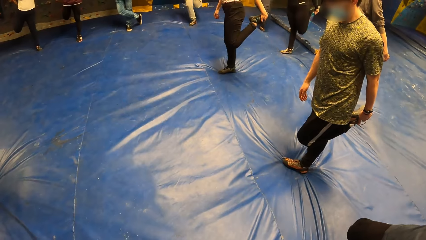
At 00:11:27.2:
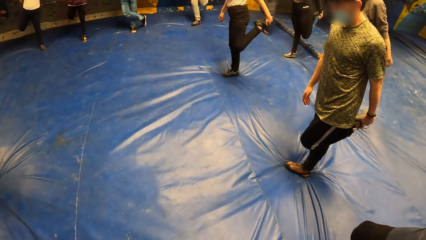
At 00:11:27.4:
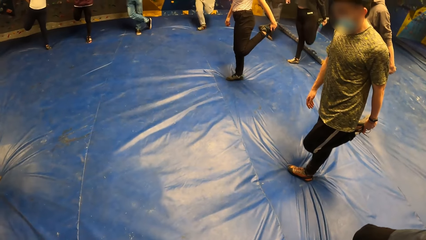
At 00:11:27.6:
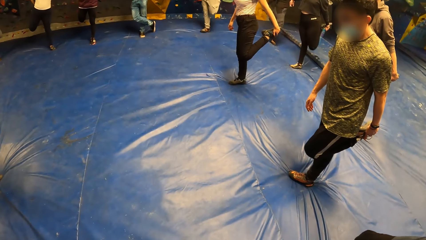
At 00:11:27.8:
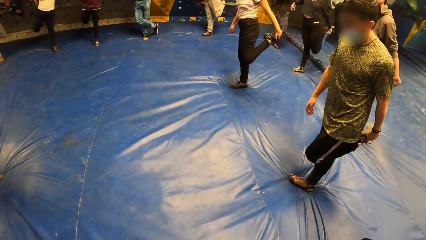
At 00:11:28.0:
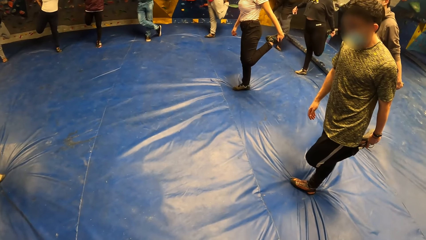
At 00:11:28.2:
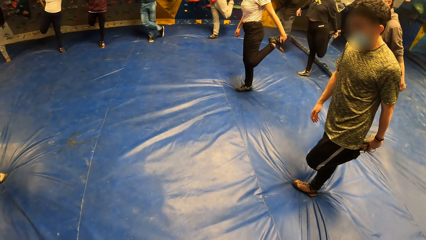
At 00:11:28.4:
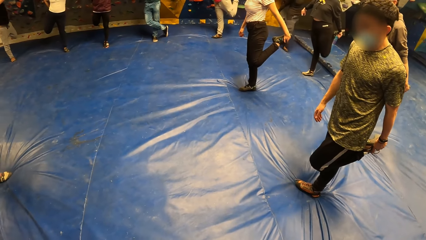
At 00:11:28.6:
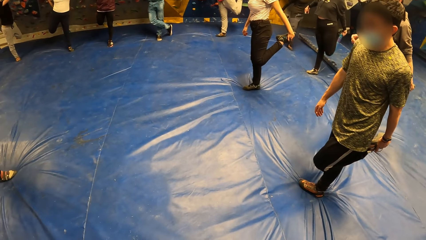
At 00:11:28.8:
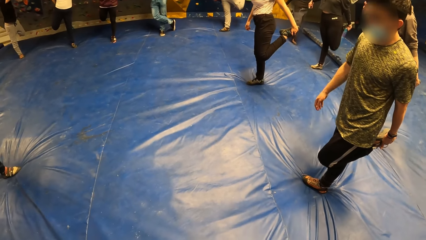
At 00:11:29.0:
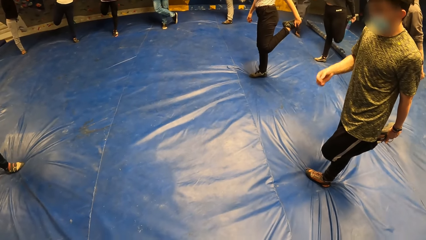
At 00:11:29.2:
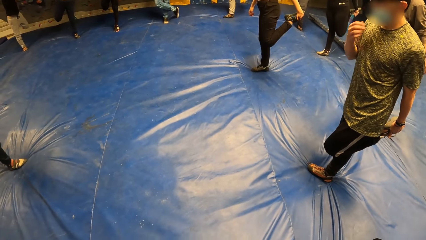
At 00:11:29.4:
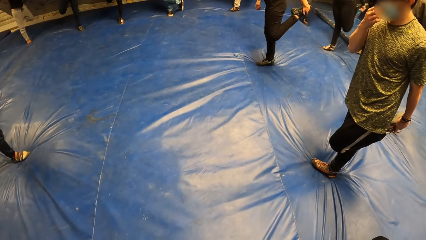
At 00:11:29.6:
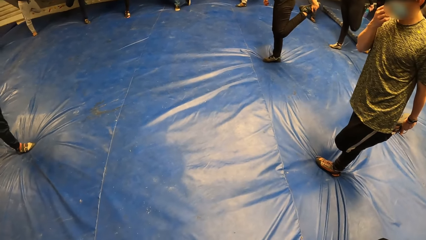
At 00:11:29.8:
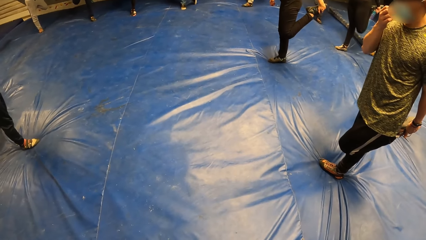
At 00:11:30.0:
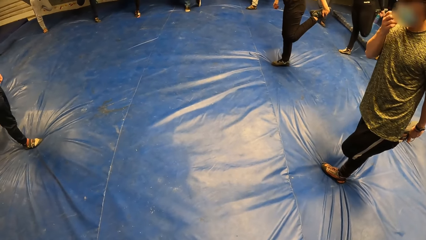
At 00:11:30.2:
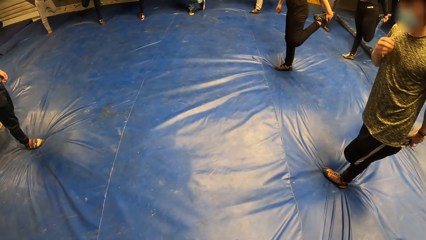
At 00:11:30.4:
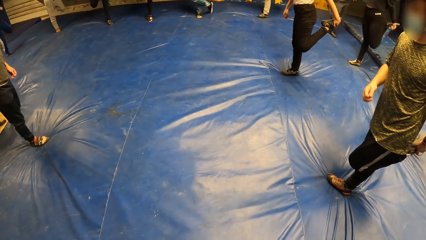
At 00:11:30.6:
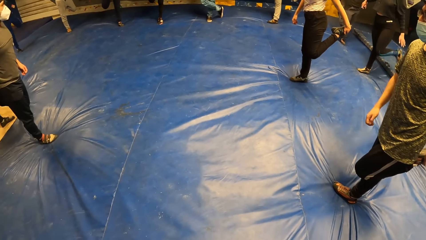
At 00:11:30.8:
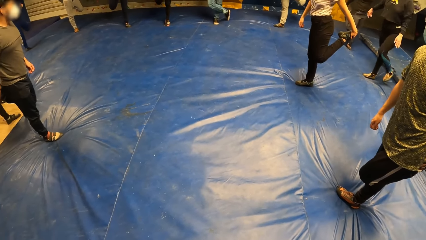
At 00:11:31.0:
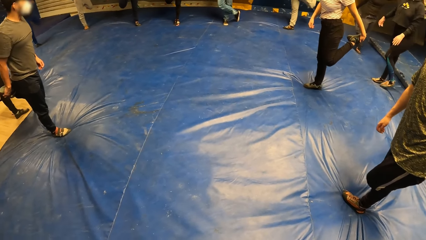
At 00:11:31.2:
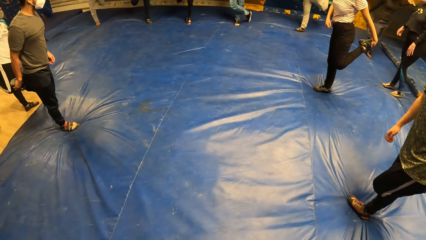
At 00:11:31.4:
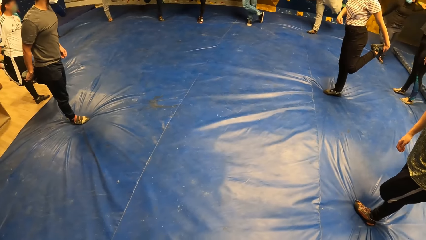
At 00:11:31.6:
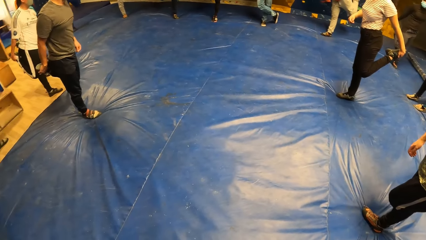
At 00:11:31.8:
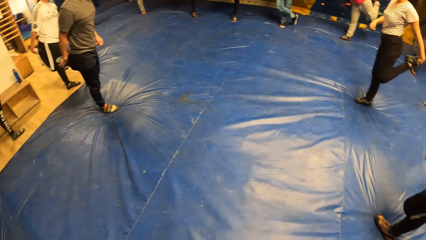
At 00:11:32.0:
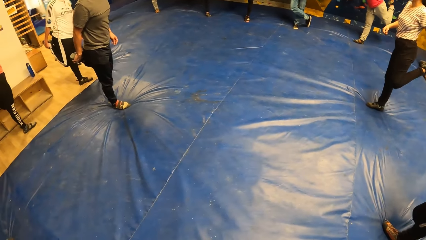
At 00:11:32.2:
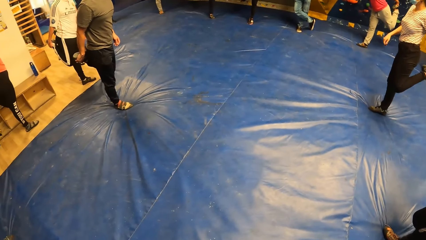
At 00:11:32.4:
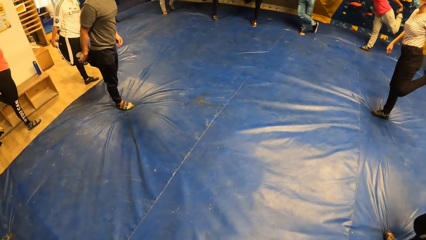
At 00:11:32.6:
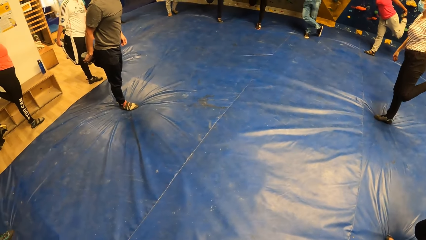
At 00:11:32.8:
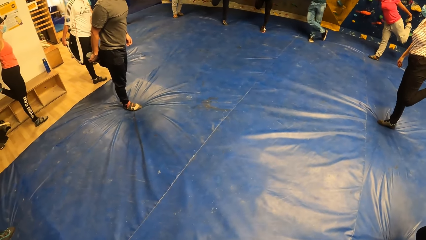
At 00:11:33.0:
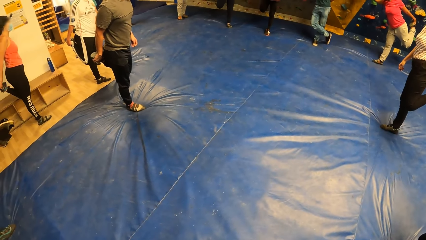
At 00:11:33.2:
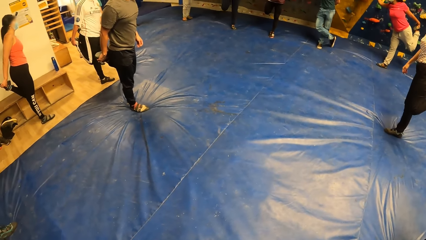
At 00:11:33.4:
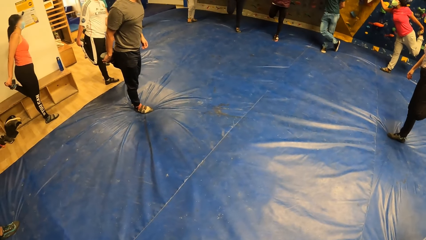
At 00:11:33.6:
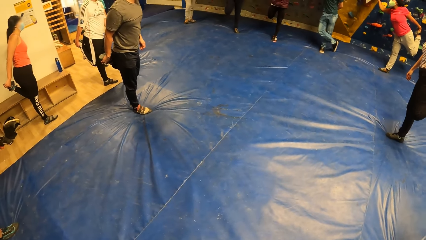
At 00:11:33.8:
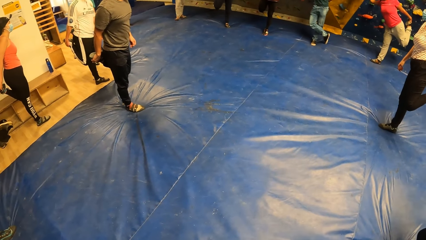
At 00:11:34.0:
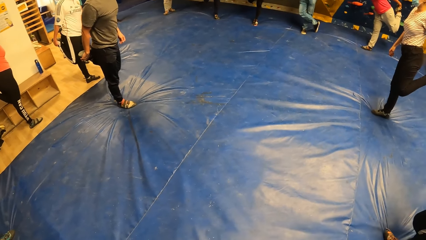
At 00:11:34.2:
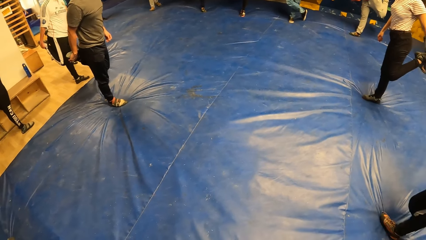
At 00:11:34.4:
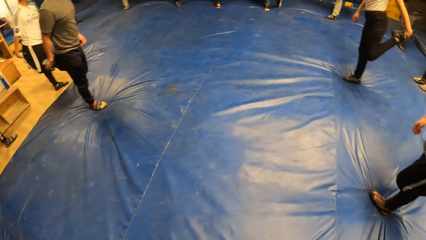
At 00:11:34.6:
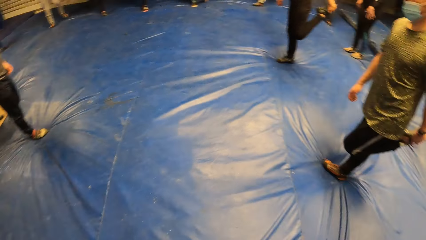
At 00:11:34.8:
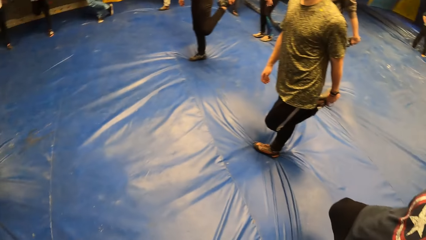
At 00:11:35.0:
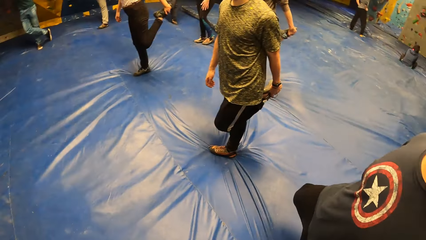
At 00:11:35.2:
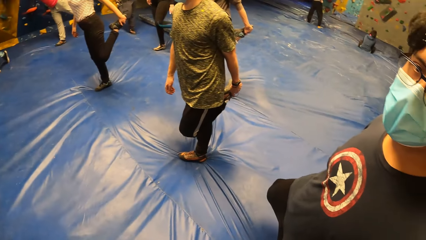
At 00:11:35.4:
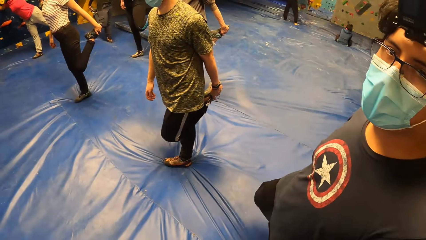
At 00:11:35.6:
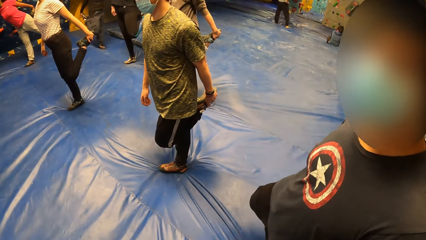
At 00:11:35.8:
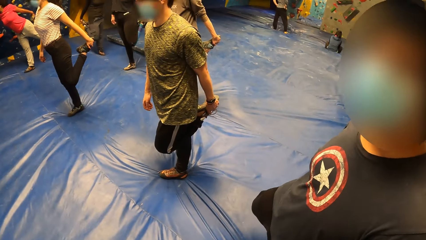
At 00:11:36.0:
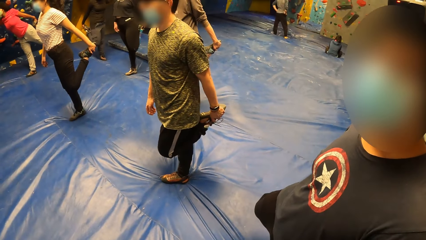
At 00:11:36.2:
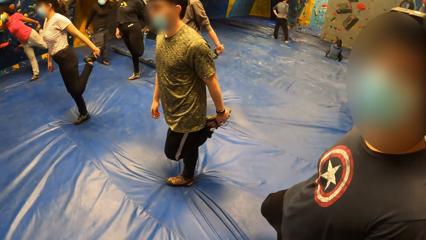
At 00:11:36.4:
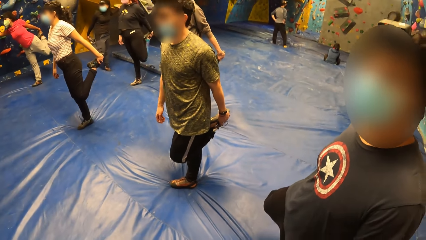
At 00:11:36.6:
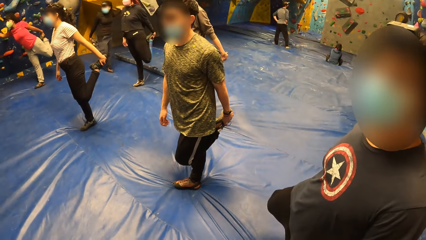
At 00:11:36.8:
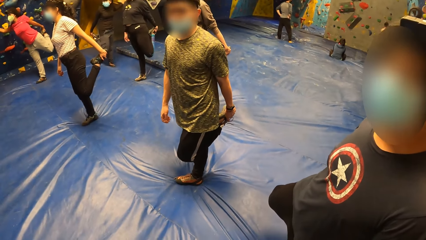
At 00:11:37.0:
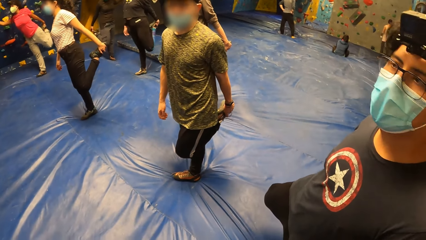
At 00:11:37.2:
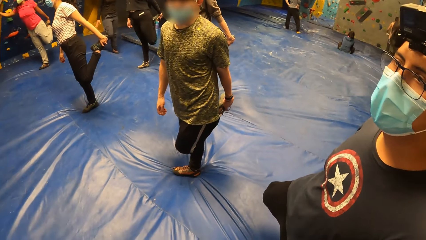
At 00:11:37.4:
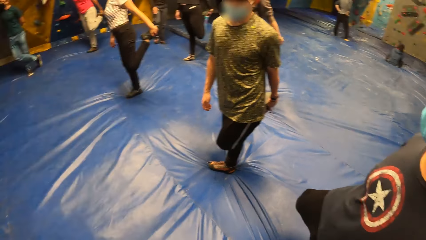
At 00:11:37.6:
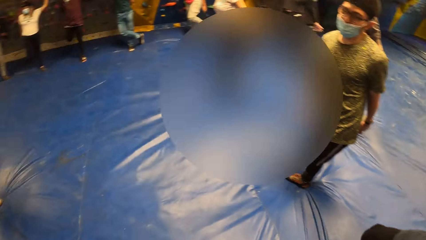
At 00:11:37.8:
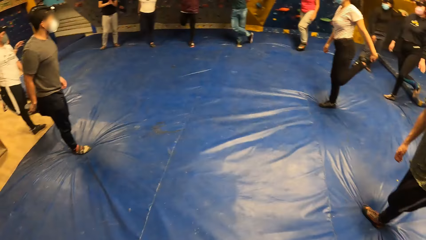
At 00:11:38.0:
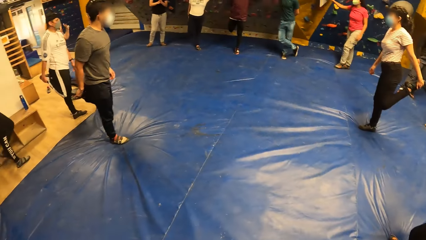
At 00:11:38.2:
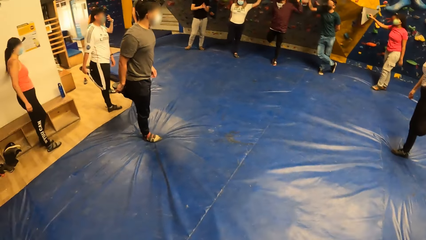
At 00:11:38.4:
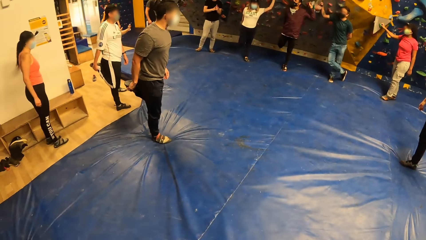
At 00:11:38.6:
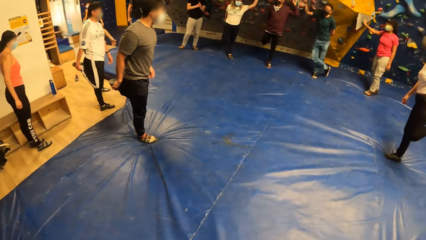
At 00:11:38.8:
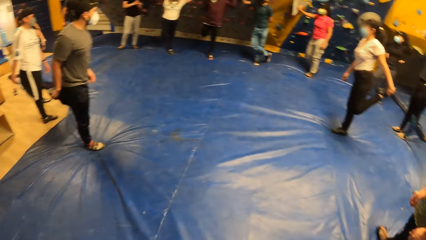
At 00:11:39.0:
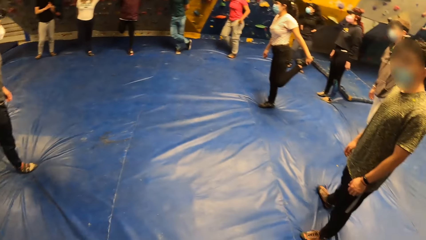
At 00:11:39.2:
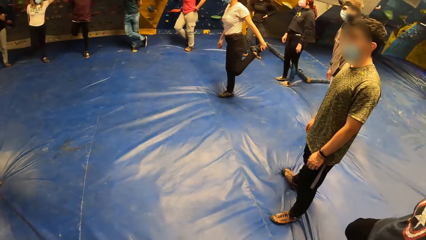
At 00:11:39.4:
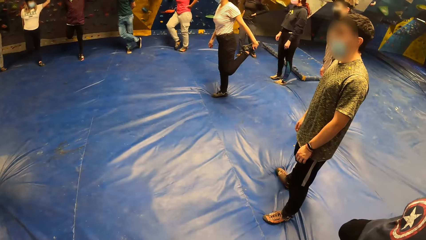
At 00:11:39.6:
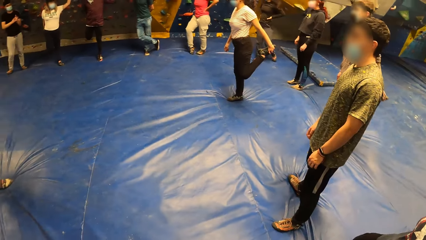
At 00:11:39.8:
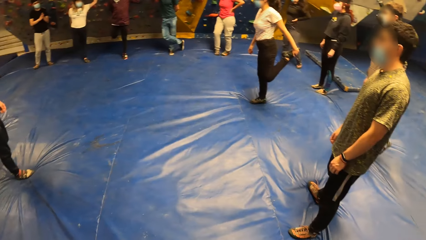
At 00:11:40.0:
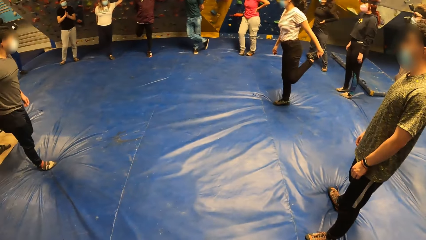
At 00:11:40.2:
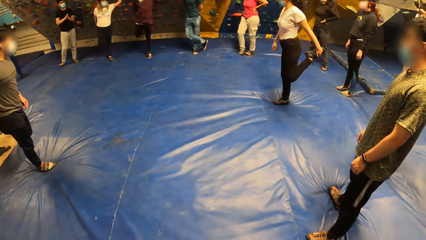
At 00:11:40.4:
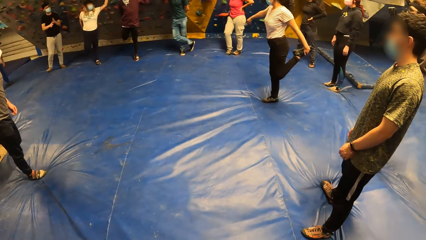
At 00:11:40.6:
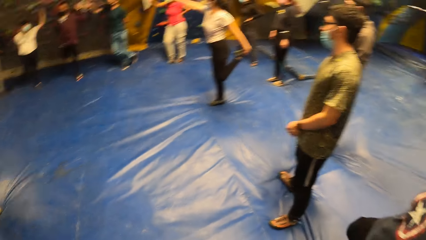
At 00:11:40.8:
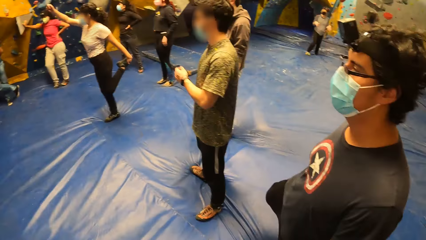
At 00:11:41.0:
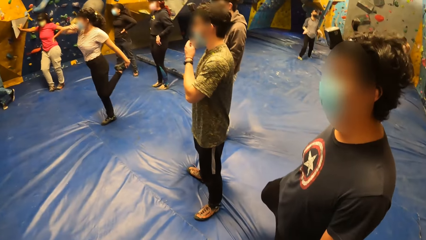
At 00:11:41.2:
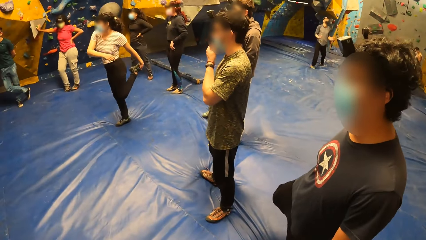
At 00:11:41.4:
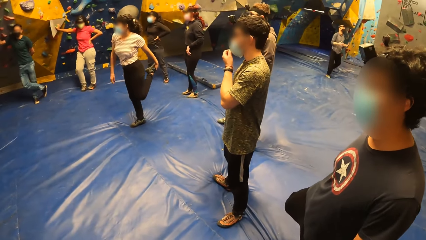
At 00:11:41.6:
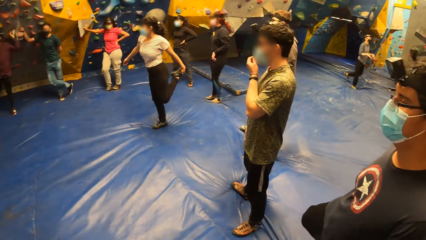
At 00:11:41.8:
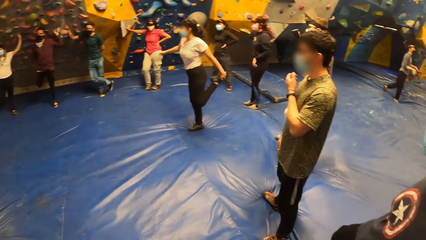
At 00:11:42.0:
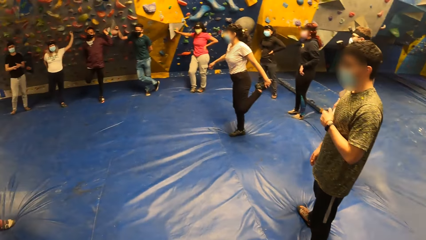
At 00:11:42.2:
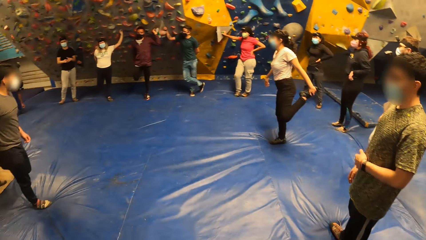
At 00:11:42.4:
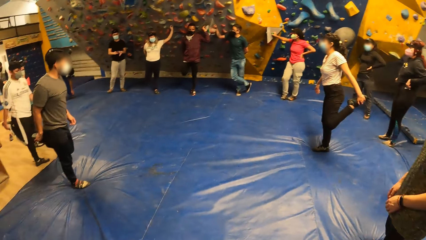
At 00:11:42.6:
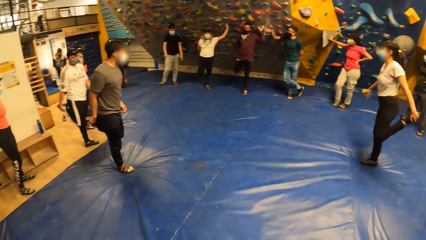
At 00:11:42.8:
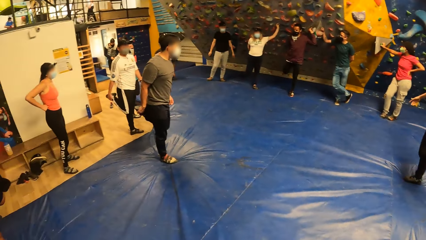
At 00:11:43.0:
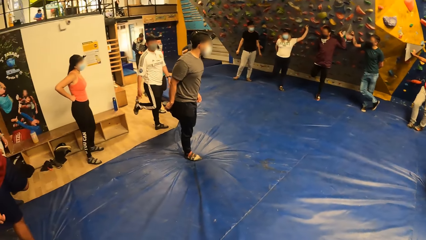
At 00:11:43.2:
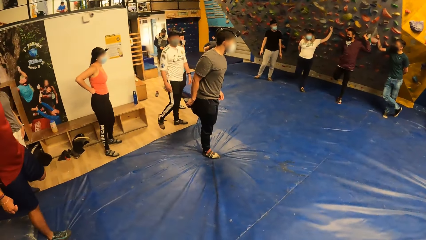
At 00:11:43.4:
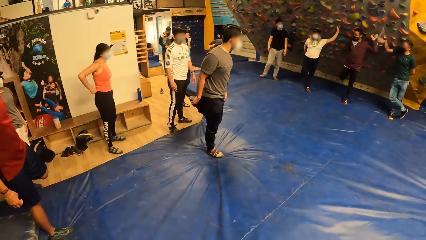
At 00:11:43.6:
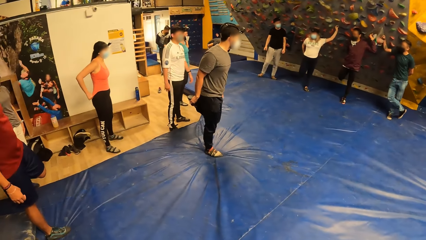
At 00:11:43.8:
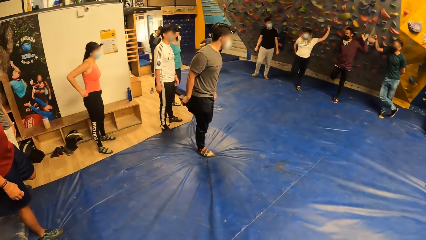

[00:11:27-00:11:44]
The man touches his nose mask with his left hand. The man stretches the right leg with his hands. The camera wearer stares around.
